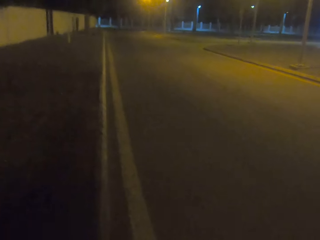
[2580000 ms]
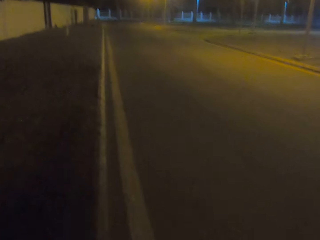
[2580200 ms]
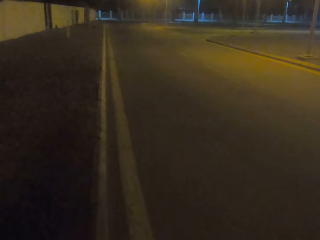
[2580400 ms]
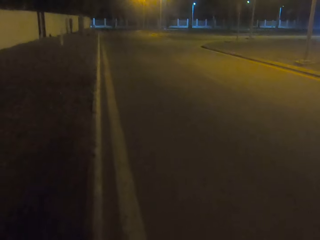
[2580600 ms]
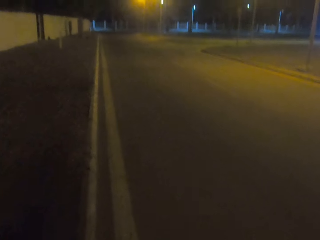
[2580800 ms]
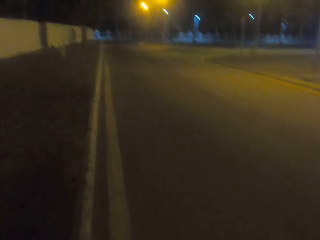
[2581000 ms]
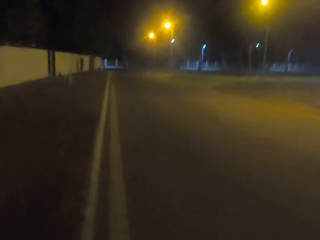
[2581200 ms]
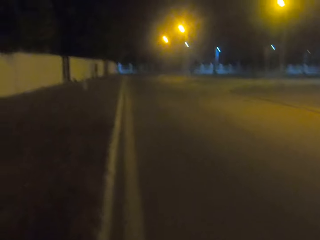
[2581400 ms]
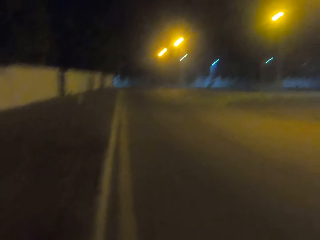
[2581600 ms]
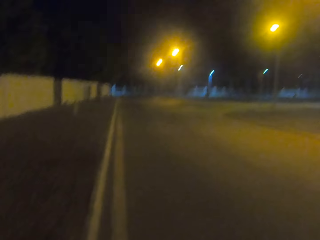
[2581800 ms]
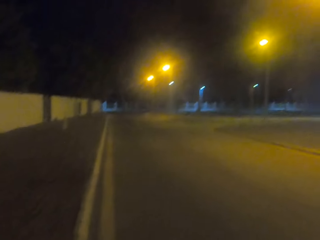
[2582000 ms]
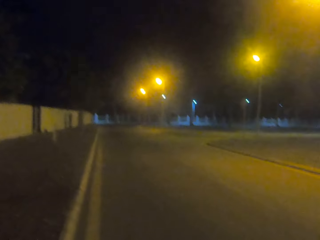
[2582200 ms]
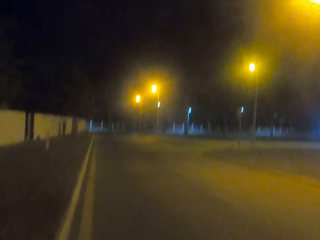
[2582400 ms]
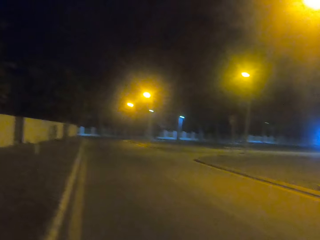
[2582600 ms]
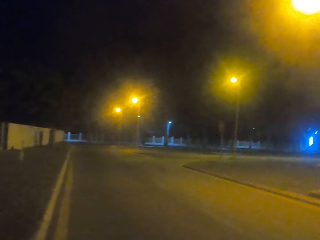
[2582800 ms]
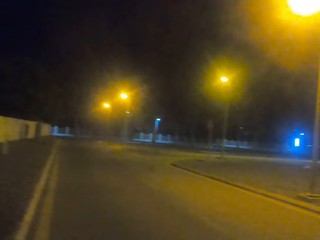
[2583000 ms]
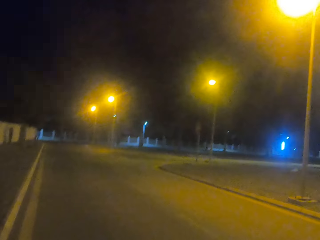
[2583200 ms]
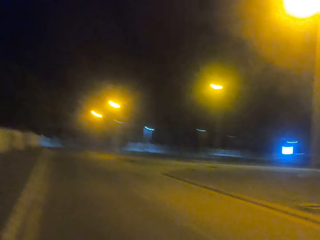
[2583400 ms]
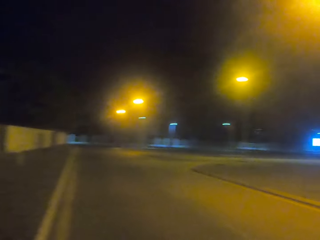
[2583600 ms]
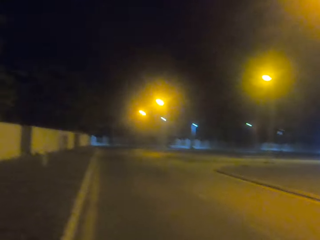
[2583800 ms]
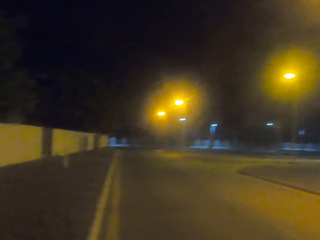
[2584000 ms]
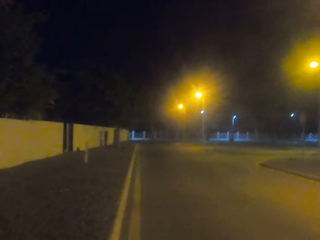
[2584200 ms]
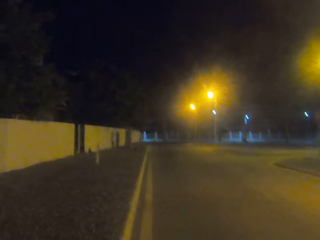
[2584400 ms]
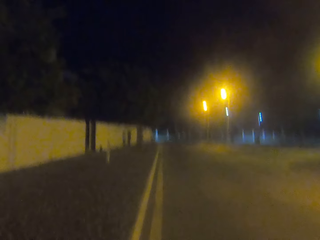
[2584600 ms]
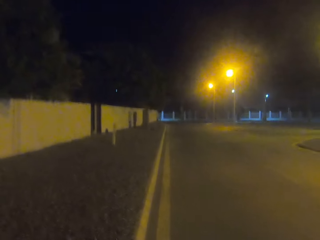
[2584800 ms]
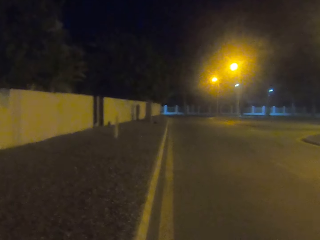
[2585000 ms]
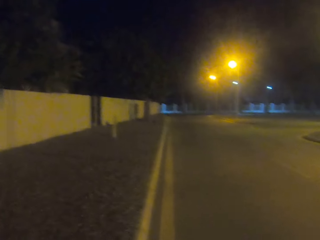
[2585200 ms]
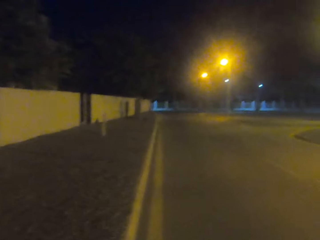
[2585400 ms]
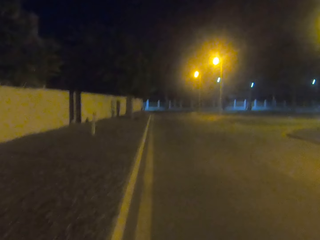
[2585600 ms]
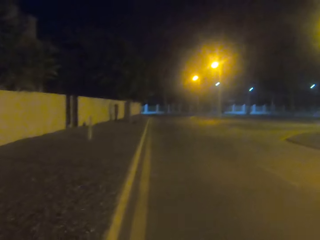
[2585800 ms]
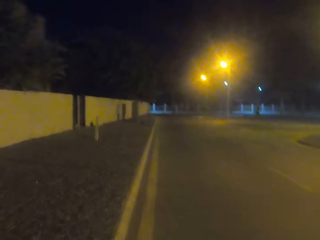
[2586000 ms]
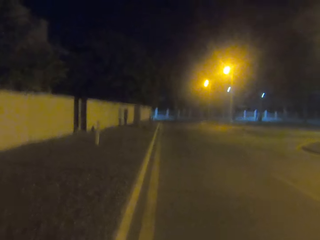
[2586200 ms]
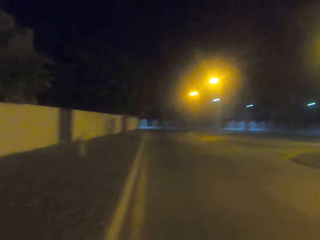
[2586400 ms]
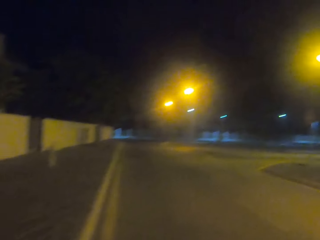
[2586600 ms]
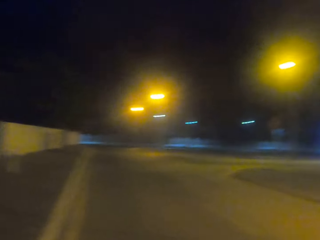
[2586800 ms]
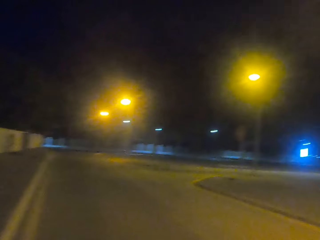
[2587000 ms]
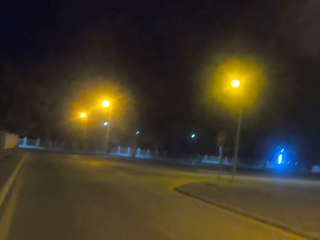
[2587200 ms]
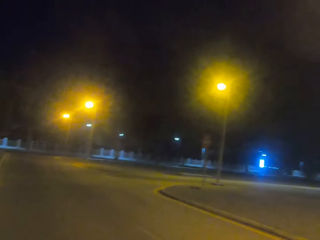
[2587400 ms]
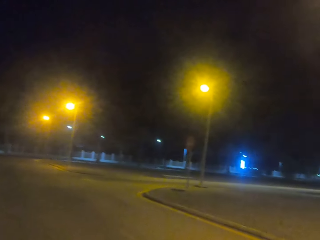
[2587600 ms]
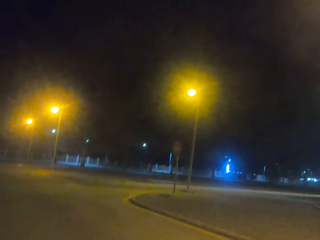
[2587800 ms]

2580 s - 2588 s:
The camera wearer walks on the tarmac road.

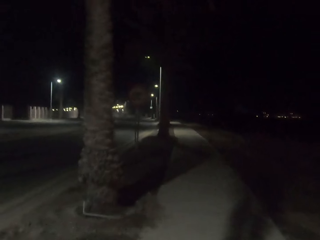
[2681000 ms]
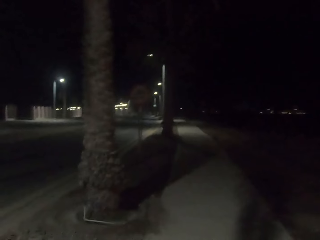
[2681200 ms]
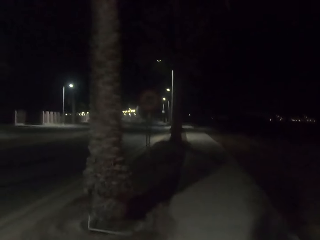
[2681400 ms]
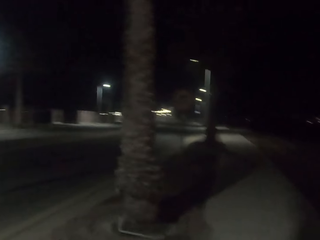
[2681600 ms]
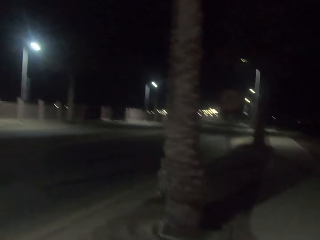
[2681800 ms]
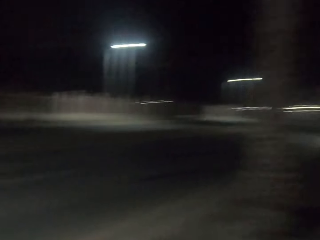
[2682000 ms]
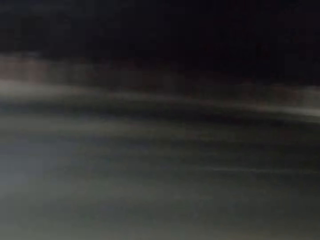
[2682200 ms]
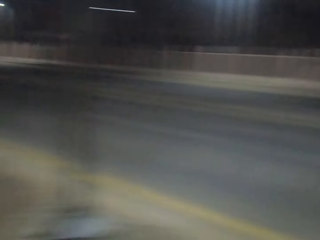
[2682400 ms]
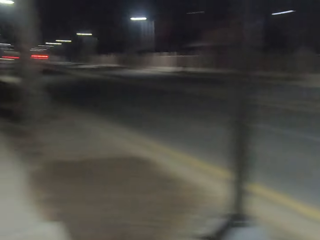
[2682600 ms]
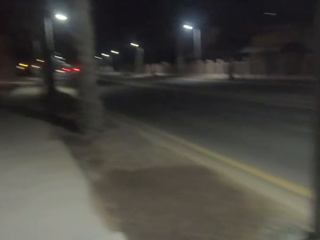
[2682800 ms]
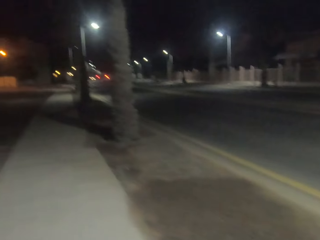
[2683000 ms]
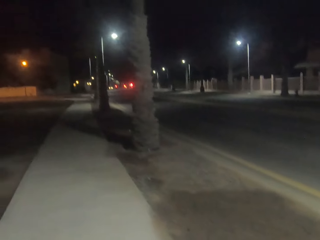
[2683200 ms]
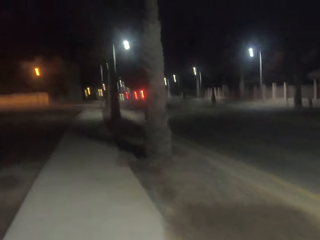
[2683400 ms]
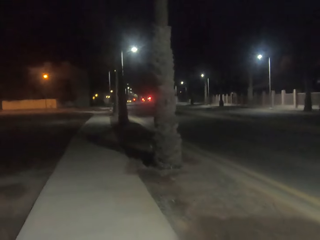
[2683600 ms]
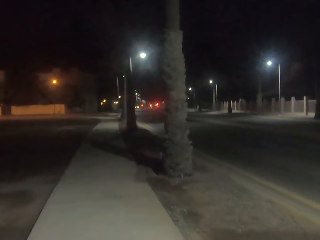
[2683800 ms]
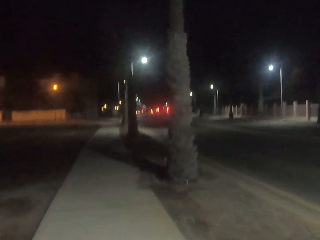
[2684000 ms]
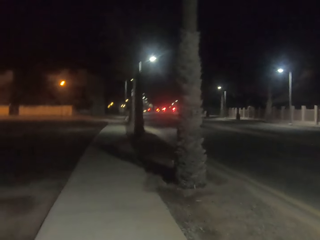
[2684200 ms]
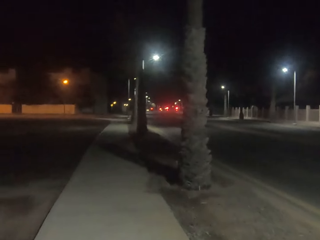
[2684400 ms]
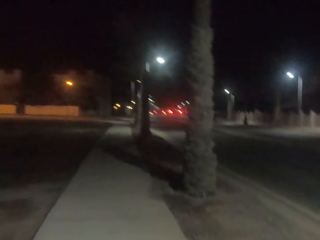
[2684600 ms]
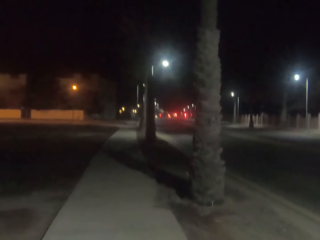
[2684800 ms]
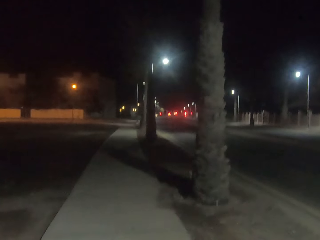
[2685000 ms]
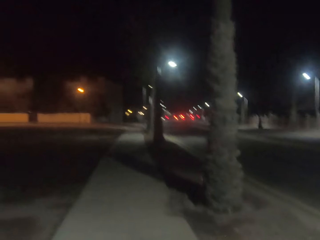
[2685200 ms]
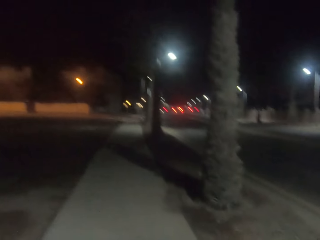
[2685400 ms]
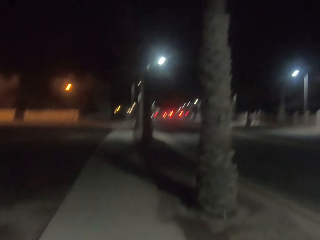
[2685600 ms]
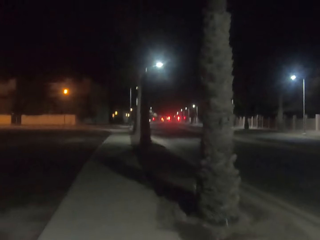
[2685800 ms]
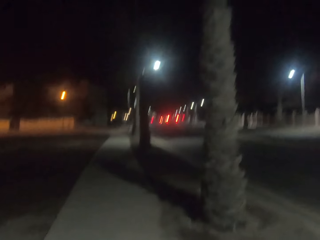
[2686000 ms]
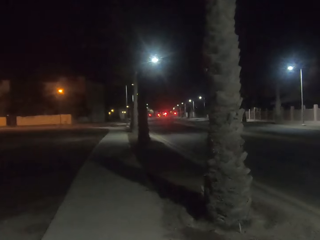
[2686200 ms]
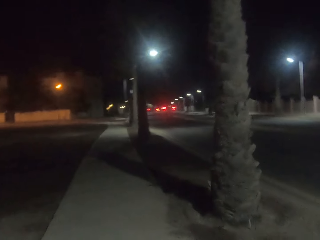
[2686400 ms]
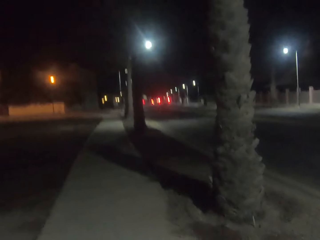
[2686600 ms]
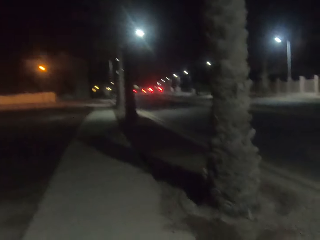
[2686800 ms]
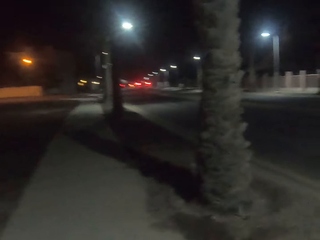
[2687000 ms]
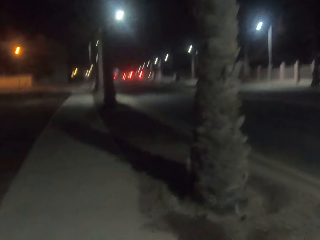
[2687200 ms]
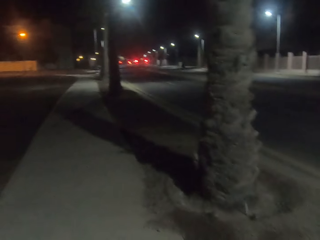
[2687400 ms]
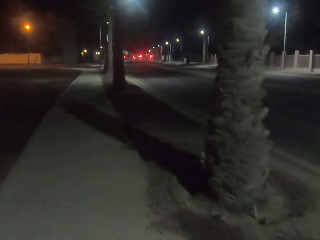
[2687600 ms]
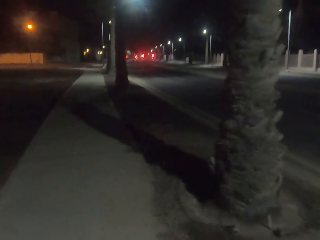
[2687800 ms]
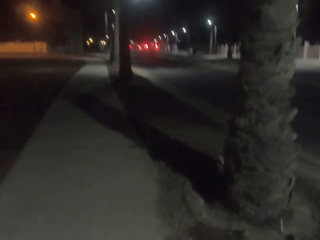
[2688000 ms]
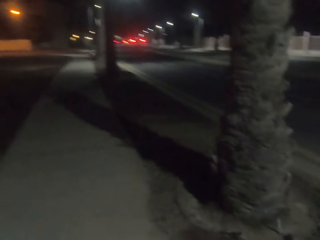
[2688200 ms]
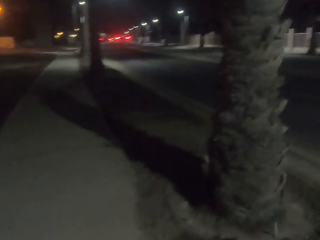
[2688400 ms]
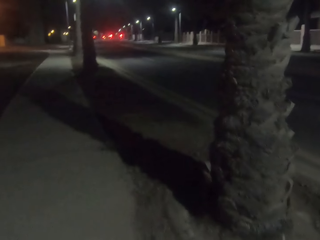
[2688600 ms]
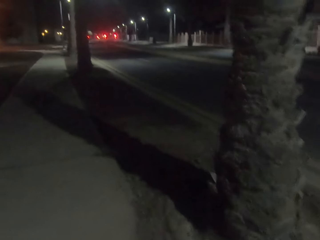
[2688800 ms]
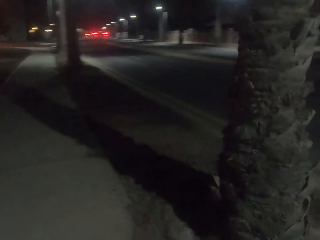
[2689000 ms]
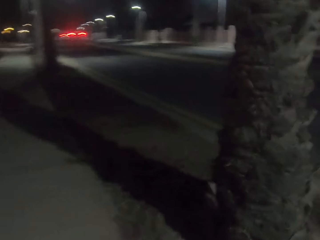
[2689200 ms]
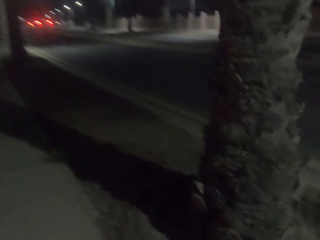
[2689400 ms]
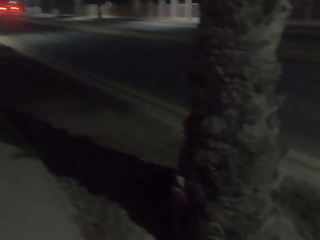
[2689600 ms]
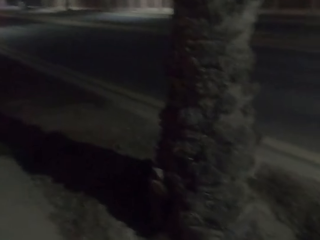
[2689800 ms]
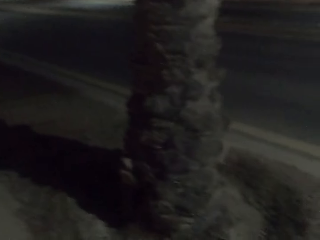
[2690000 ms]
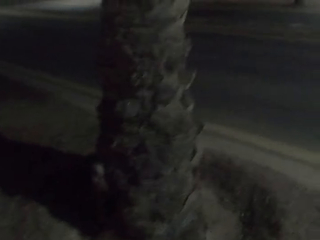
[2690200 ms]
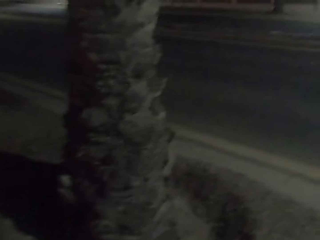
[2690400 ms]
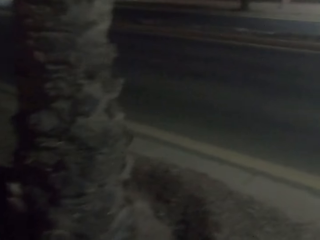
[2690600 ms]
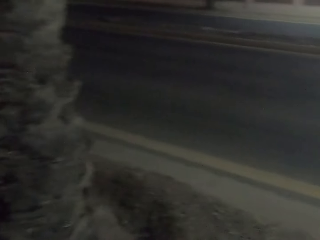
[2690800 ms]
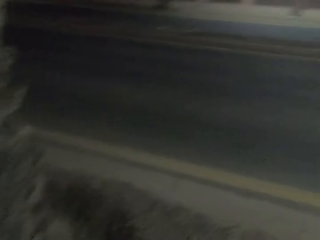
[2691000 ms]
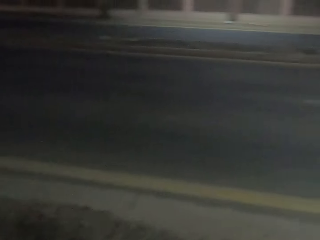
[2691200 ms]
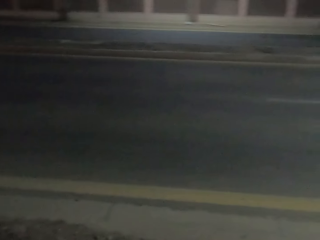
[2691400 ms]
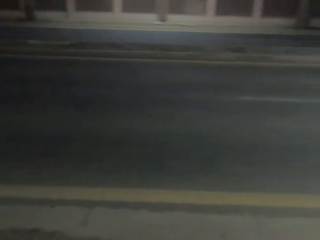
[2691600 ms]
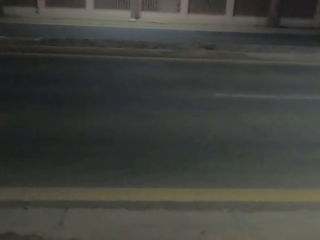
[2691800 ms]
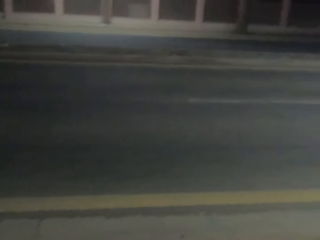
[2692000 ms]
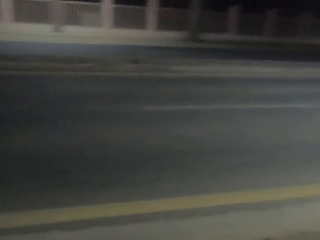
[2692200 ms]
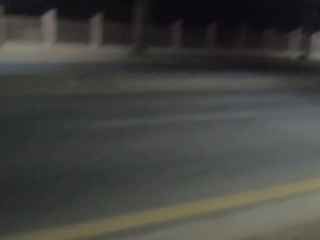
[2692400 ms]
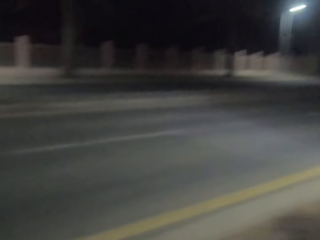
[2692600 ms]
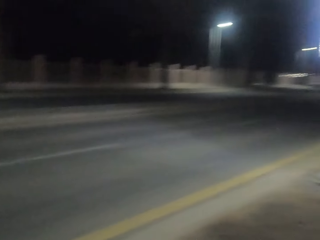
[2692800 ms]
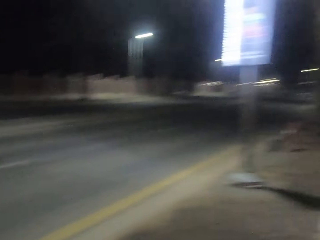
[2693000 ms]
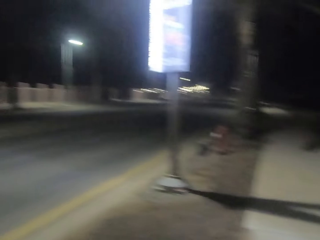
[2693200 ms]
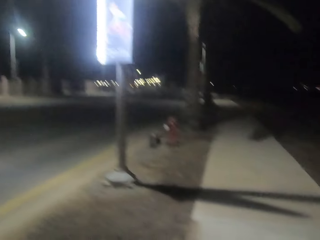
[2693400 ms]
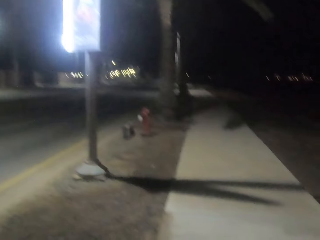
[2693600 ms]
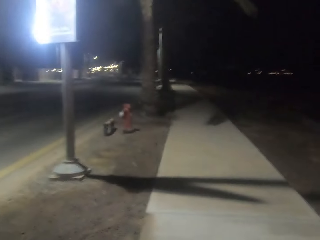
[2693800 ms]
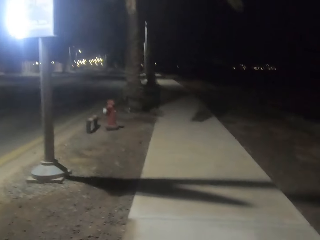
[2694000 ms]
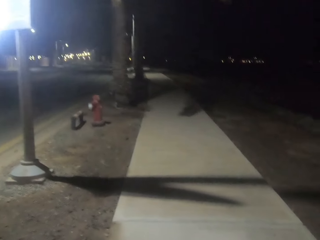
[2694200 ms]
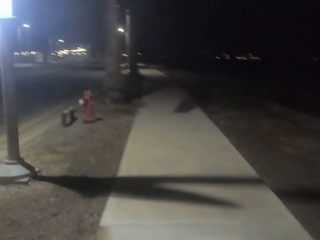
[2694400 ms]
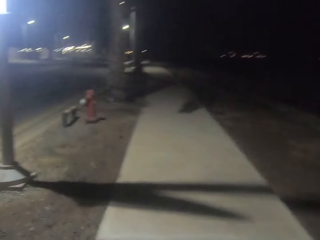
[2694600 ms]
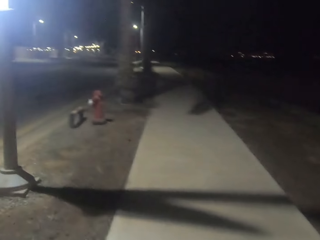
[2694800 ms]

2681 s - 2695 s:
The camera wearer turns to the other side. They turn to the other side again.
